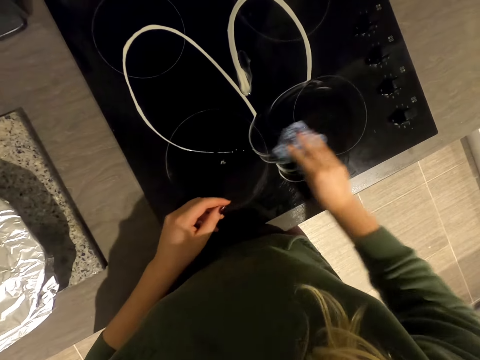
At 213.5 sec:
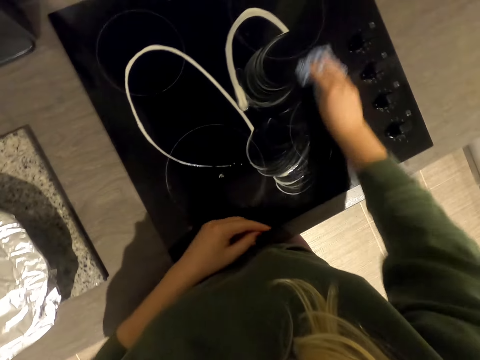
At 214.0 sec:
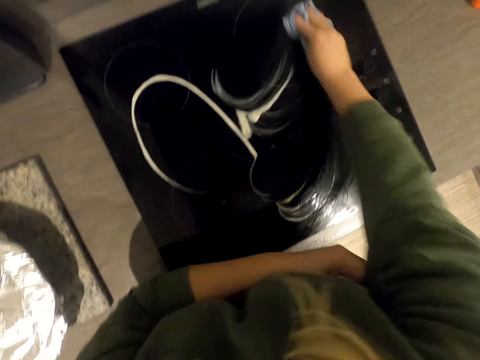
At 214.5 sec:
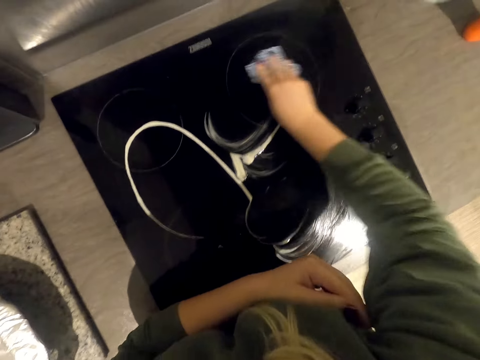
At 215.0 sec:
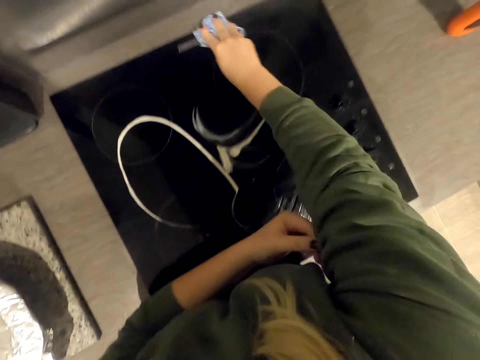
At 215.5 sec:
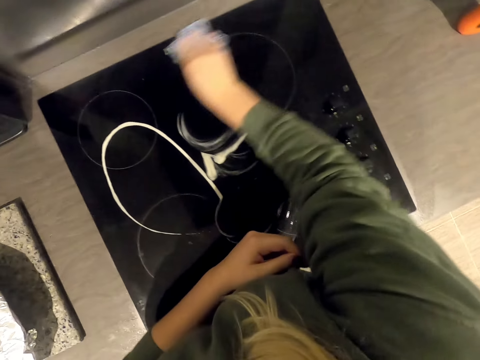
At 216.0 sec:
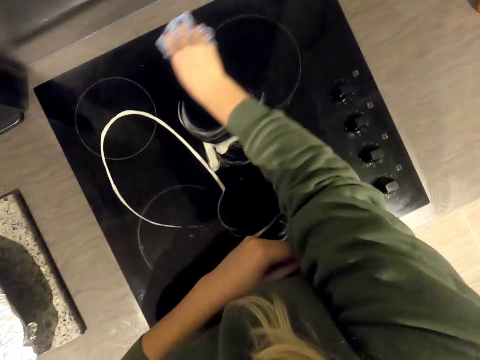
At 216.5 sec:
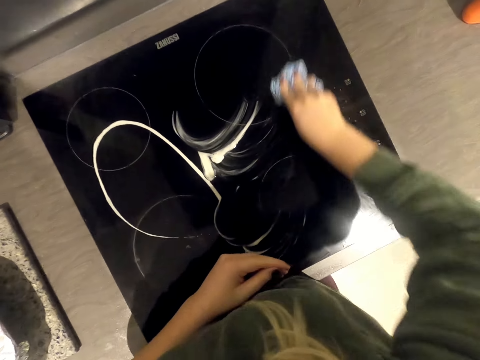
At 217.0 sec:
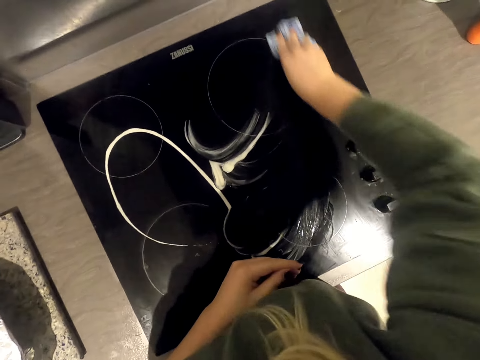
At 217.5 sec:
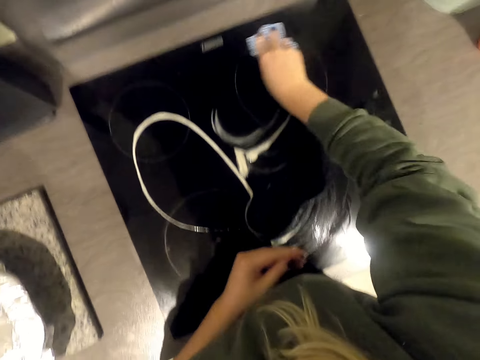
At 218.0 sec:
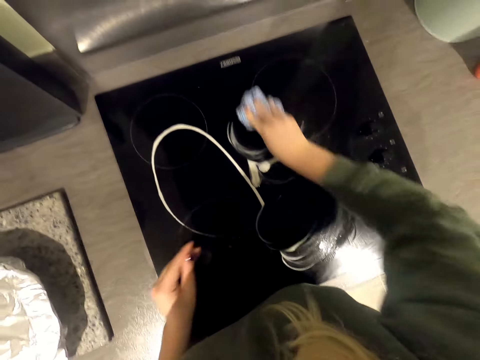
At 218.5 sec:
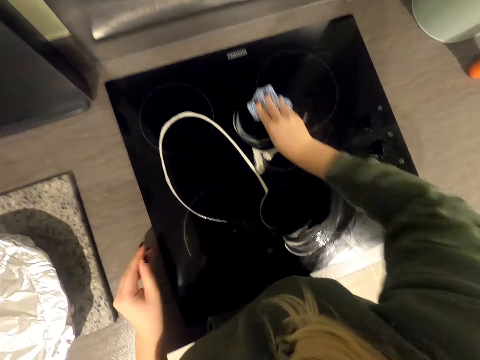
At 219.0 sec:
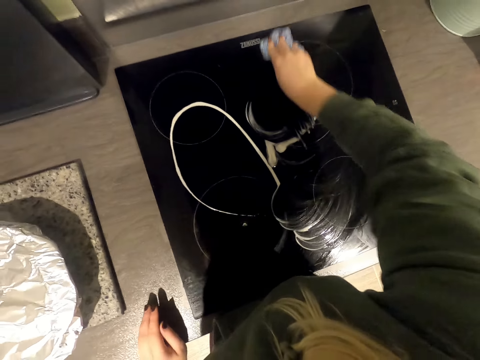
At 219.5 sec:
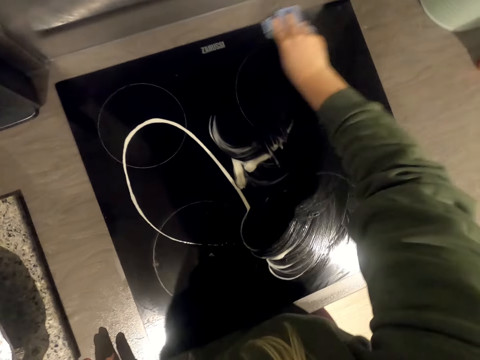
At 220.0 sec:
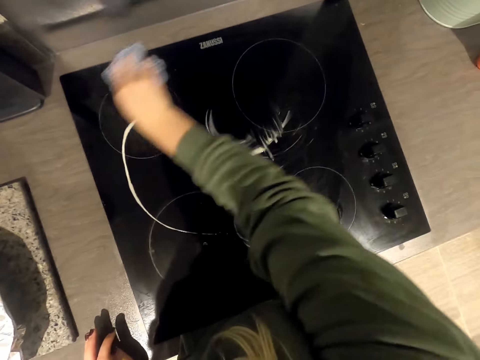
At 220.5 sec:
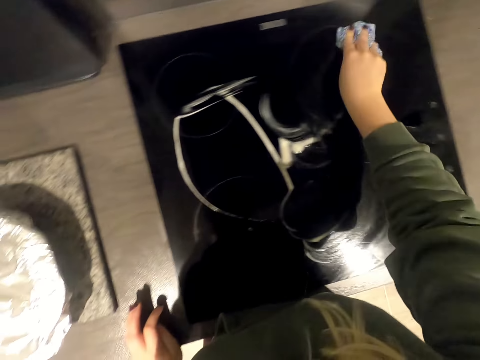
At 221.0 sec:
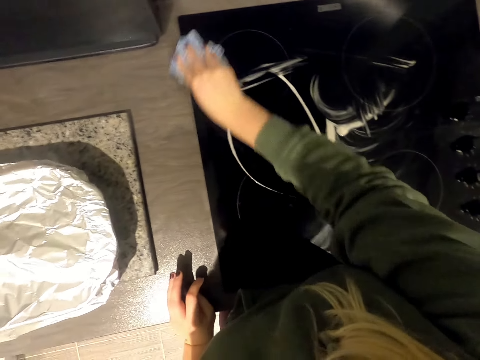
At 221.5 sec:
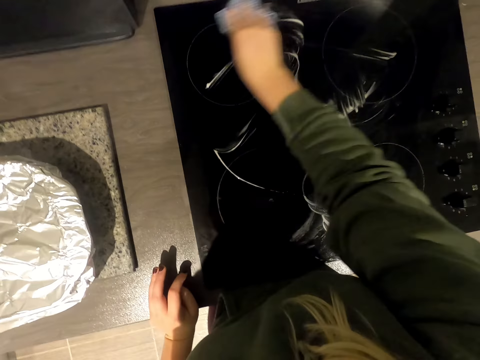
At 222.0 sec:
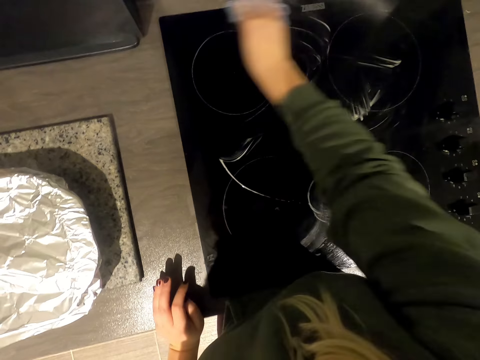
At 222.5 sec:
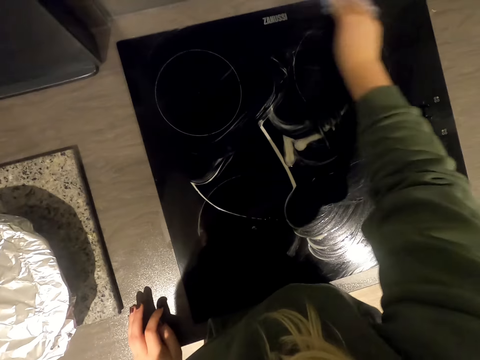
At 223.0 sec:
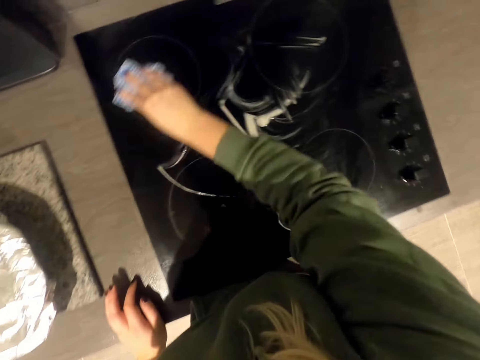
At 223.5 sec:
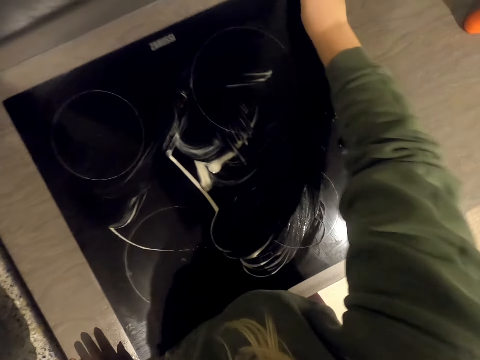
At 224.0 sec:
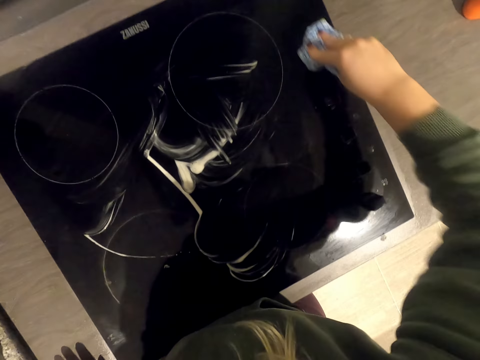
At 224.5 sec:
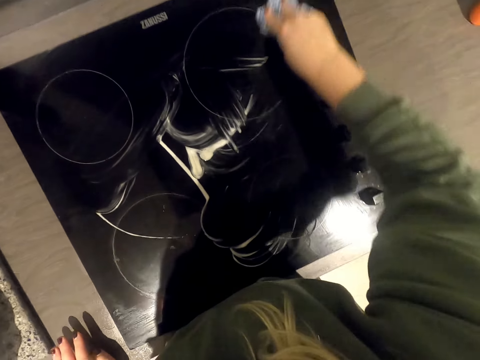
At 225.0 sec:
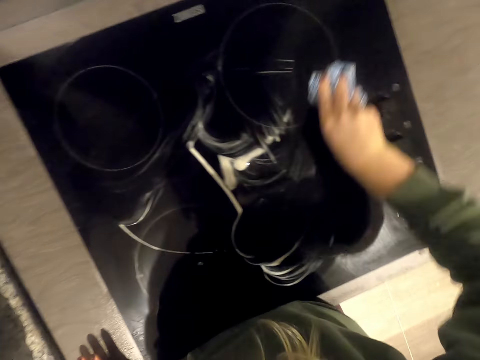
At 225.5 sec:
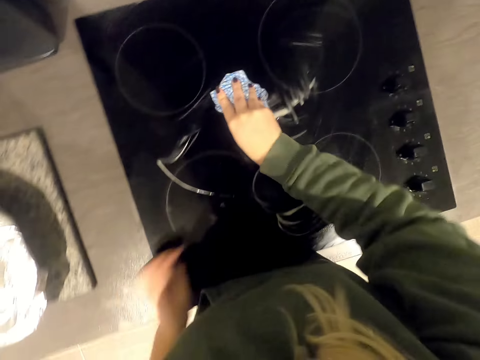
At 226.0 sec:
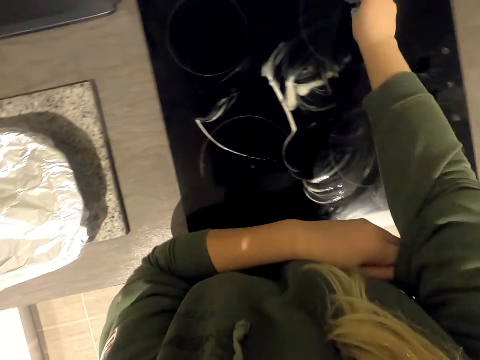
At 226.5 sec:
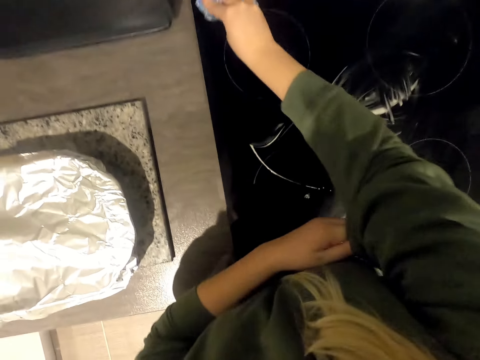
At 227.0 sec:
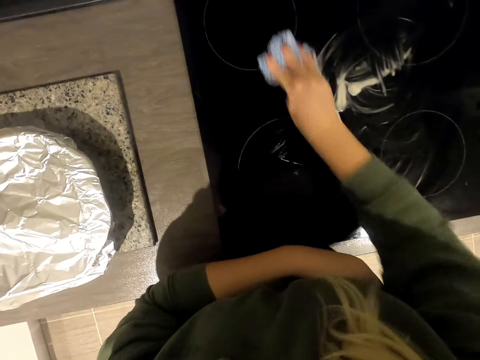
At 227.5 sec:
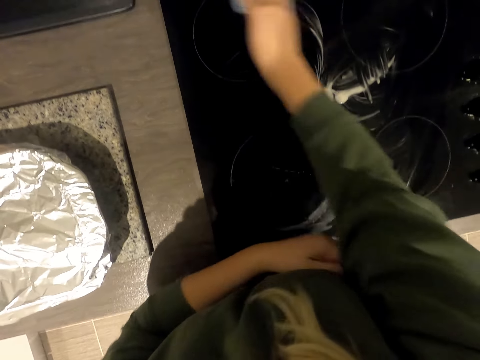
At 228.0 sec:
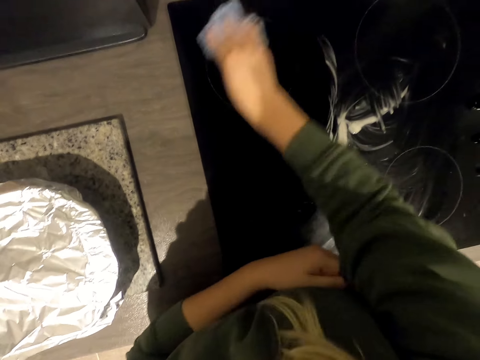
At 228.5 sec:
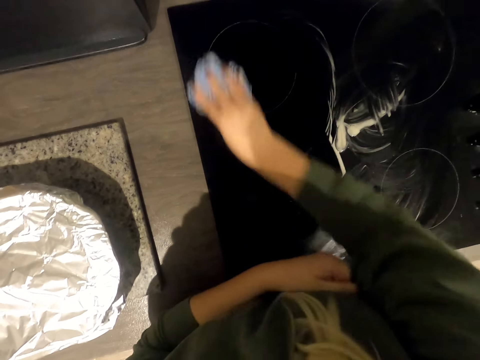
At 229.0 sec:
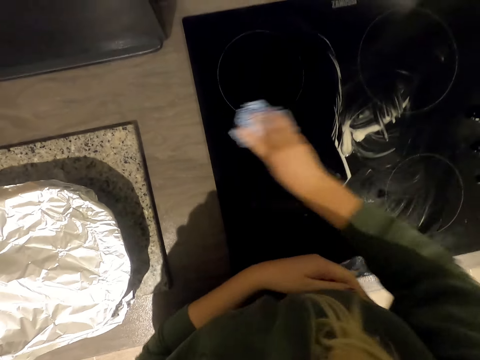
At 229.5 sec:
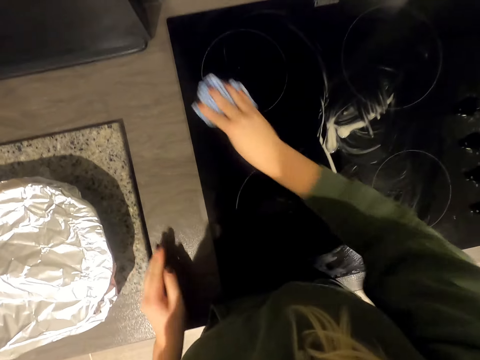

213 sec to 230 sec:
The camera wearer rinses the cooker using lotion with the table cloth. They wipe the cooker and pull the sleeve. They pull the sleeve again.

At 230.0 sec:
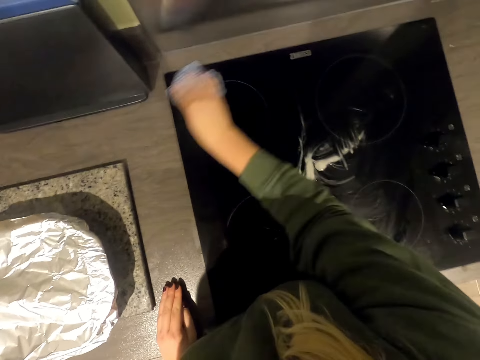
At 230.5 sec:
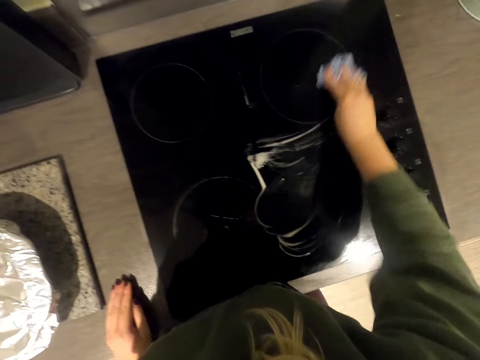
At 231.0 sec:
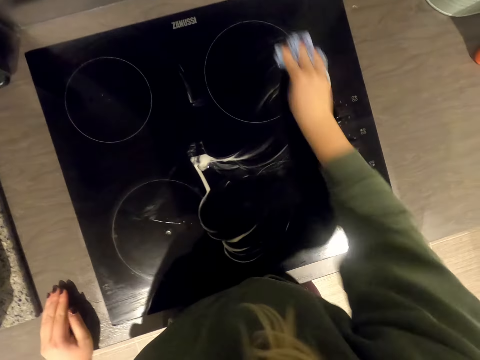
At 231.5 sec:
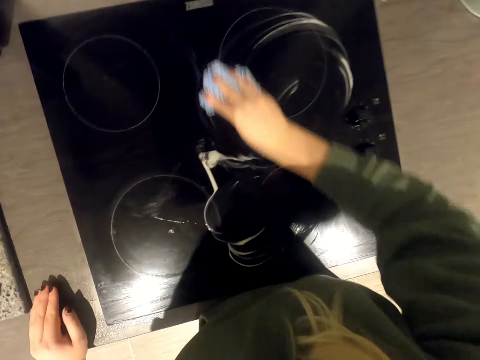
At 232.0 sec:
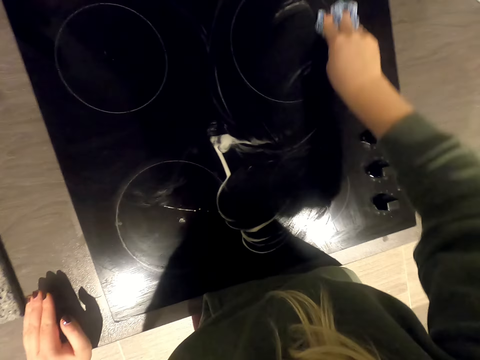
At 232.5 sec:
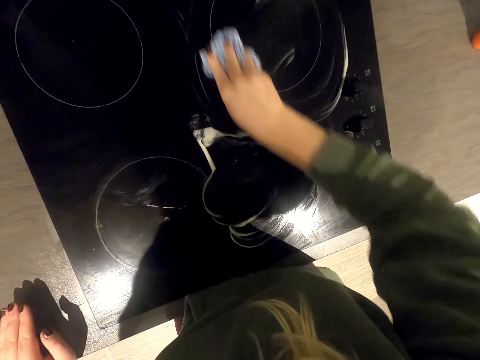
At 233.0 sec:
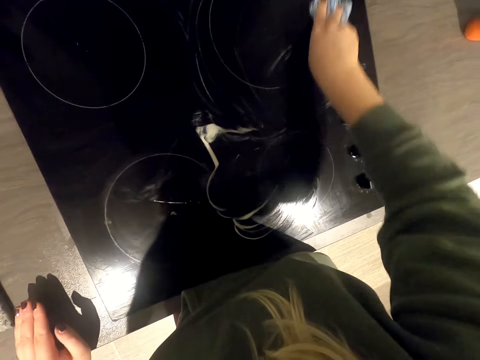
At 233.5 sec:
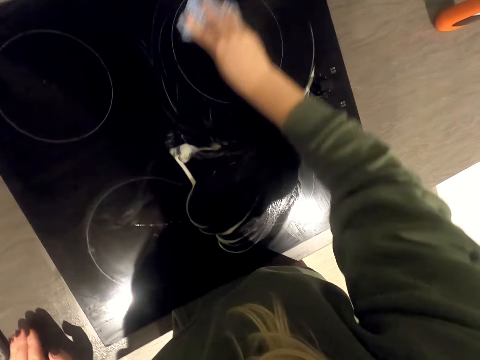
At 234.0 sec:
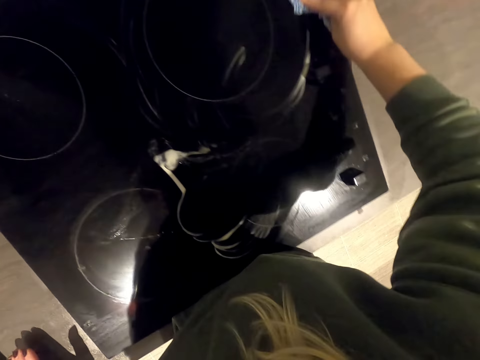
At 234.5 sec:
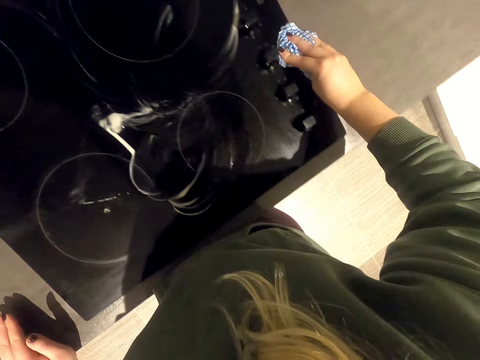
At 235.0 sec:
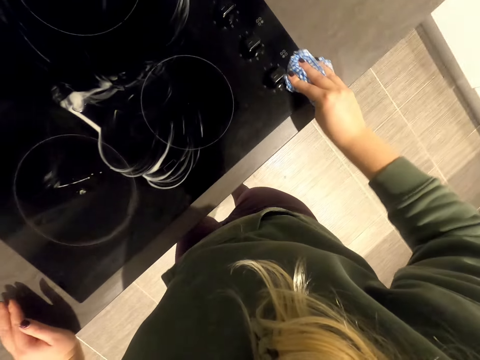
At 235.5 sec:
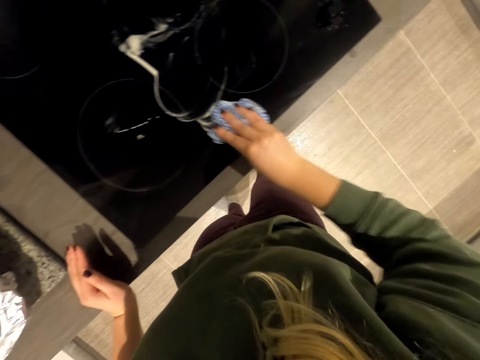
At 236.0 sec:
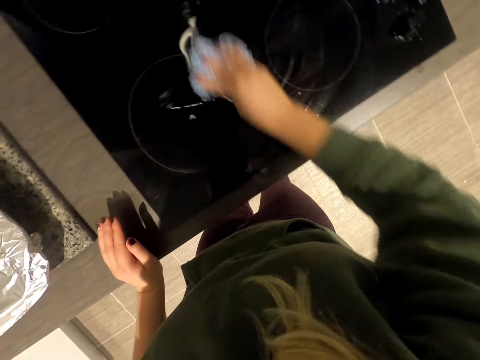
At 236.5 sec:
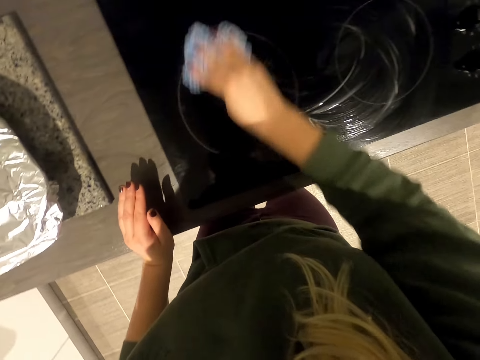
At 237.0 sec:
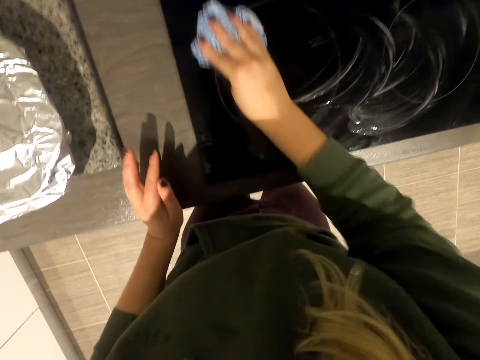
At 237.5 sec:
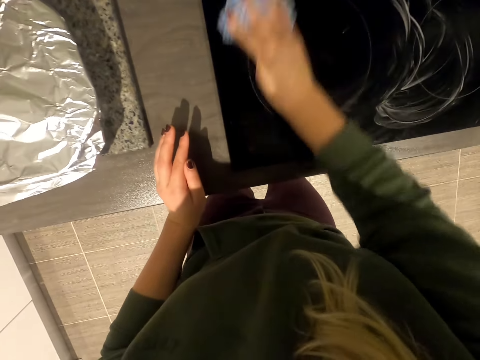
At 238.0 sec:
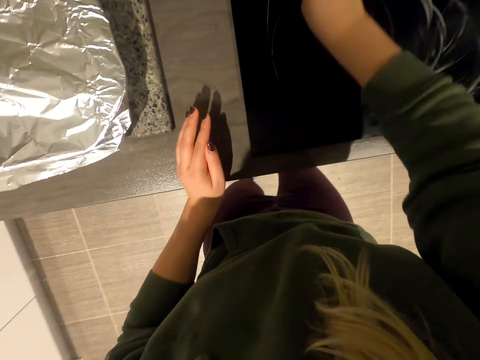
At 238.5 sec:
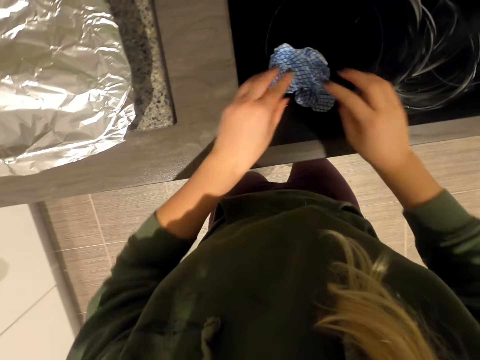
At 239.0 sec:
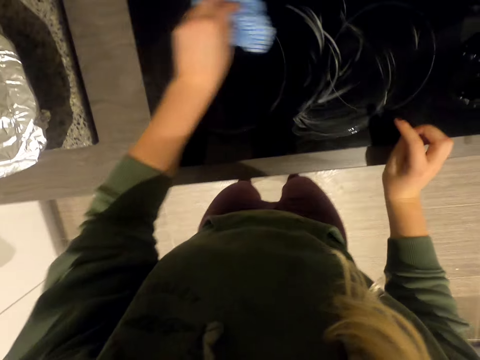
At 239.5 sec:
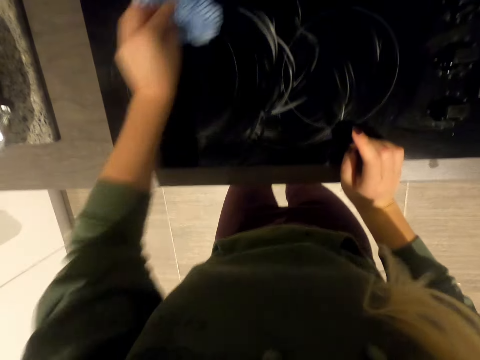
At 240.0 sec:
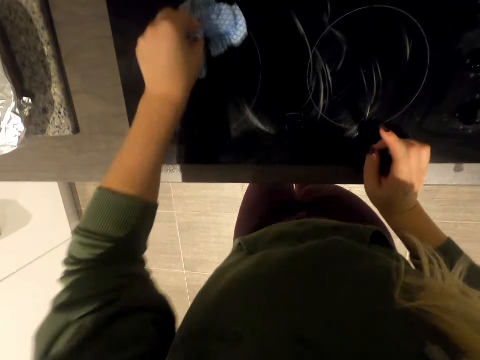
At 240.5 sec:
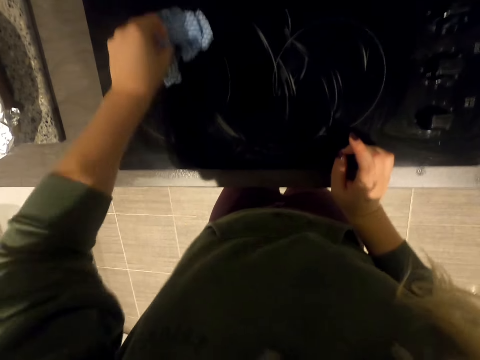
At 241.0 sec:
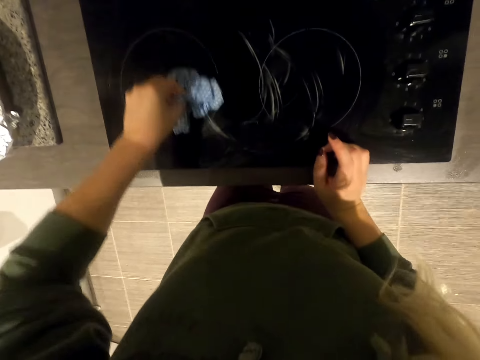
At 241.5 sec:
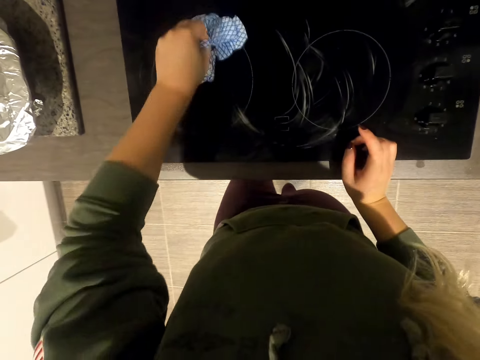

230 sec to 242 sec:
The camera wearer holds the cloth with the other hand and wipes the cooker.
